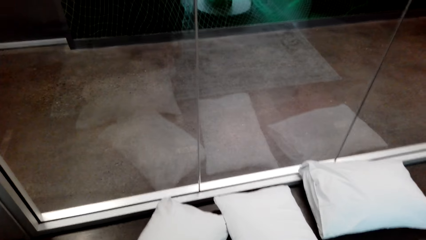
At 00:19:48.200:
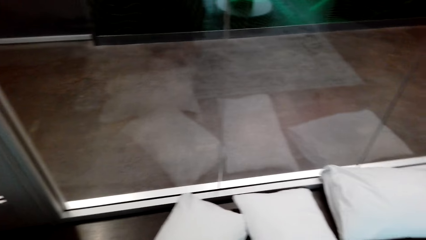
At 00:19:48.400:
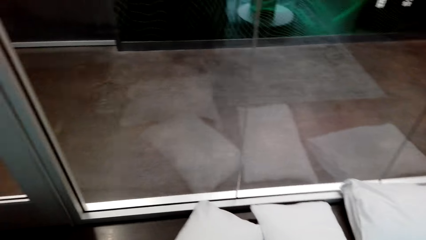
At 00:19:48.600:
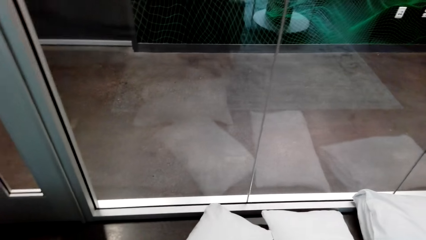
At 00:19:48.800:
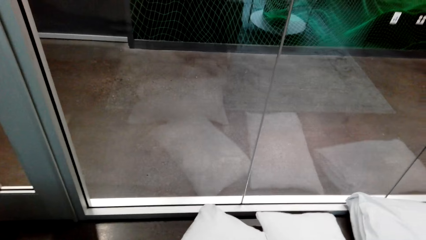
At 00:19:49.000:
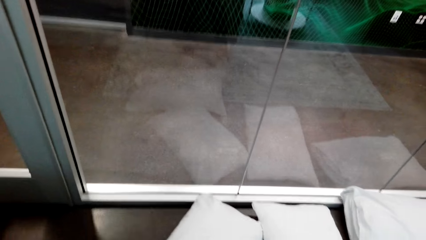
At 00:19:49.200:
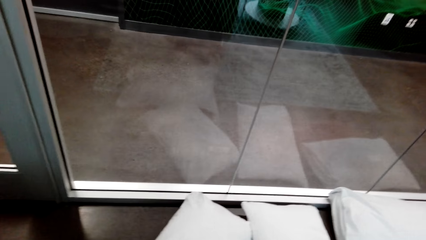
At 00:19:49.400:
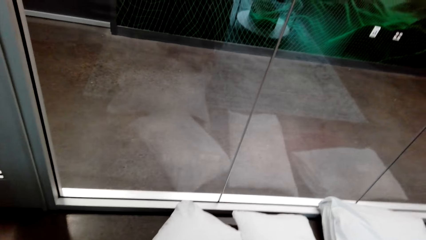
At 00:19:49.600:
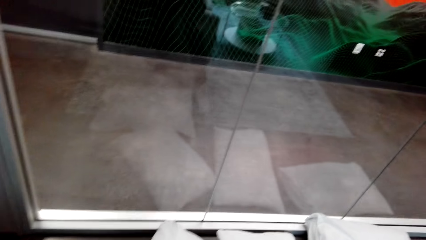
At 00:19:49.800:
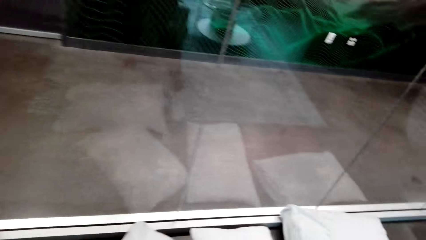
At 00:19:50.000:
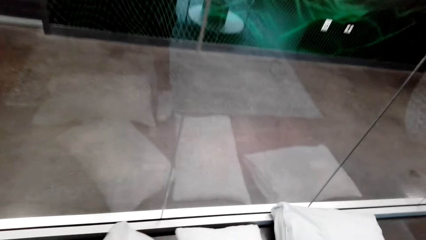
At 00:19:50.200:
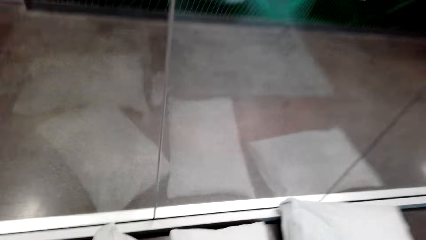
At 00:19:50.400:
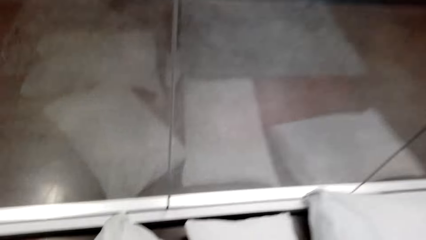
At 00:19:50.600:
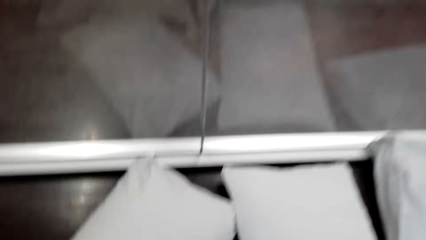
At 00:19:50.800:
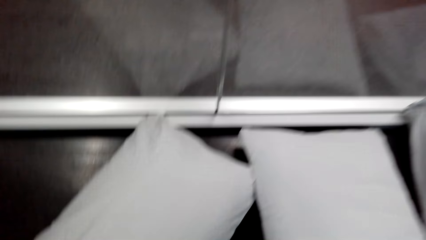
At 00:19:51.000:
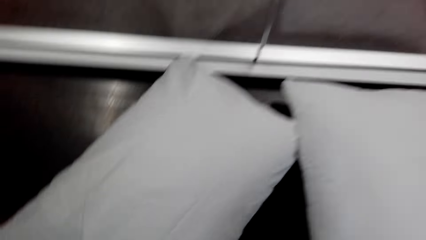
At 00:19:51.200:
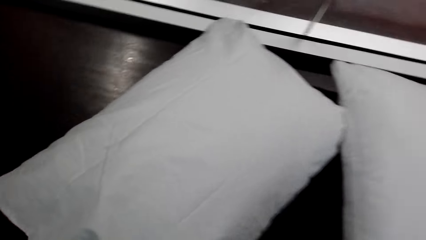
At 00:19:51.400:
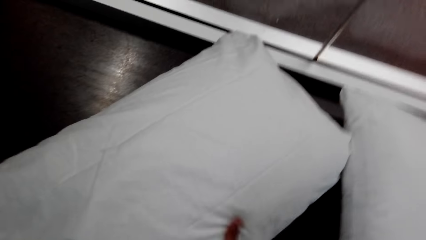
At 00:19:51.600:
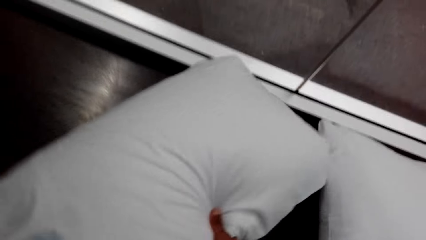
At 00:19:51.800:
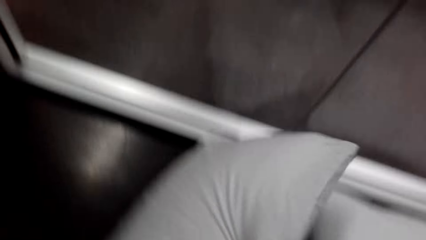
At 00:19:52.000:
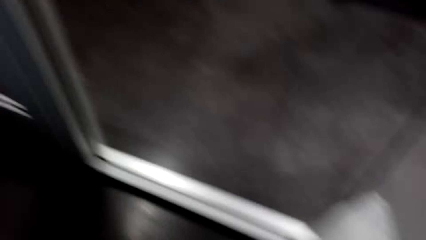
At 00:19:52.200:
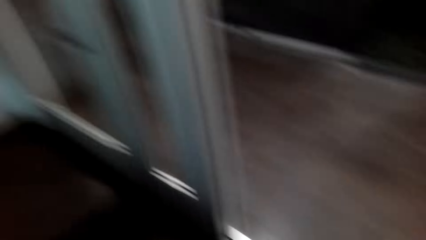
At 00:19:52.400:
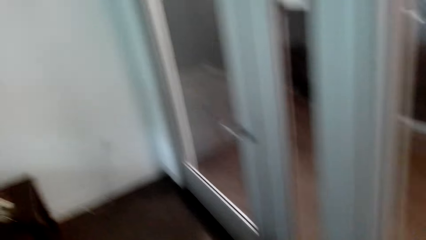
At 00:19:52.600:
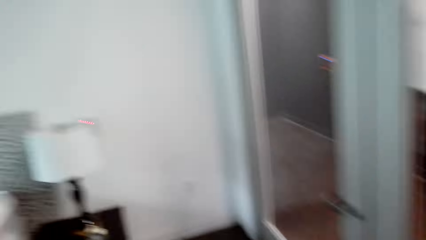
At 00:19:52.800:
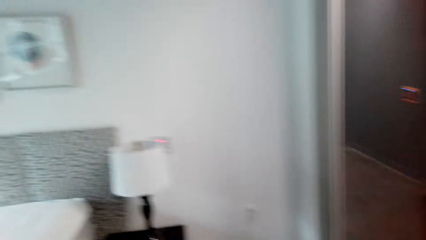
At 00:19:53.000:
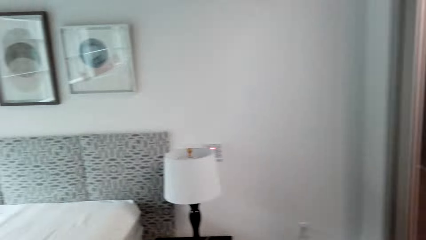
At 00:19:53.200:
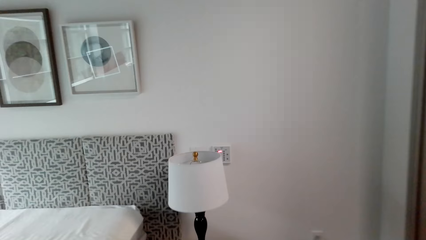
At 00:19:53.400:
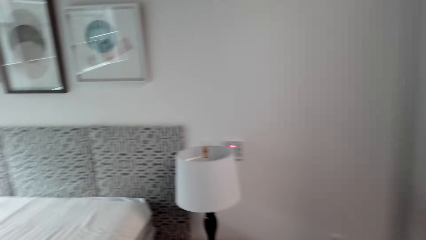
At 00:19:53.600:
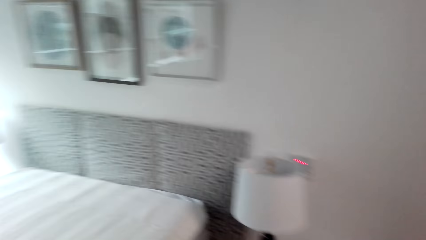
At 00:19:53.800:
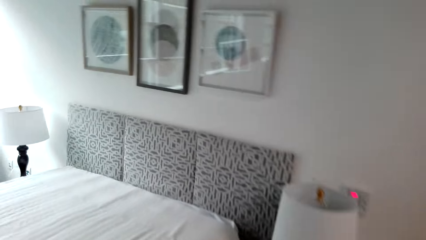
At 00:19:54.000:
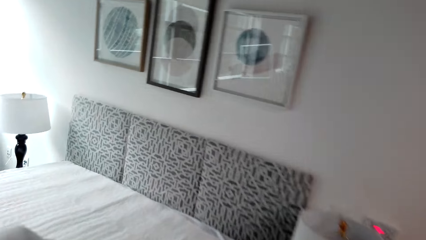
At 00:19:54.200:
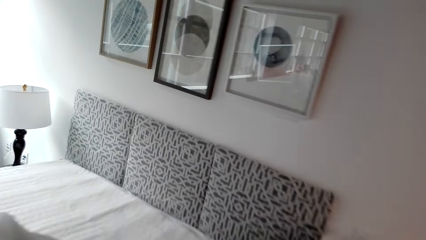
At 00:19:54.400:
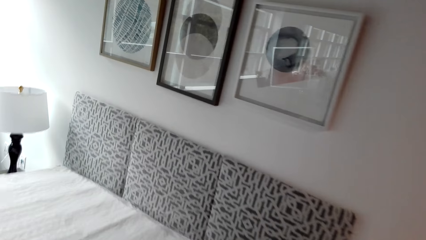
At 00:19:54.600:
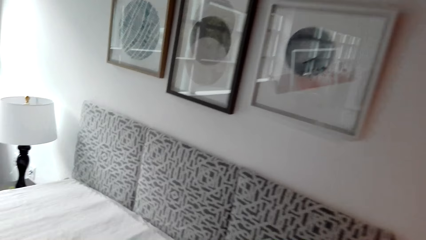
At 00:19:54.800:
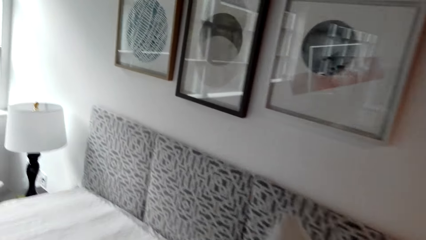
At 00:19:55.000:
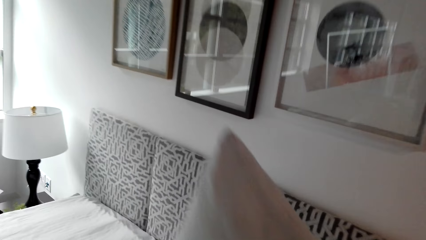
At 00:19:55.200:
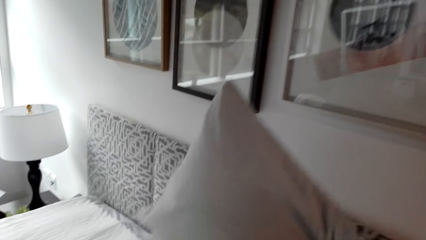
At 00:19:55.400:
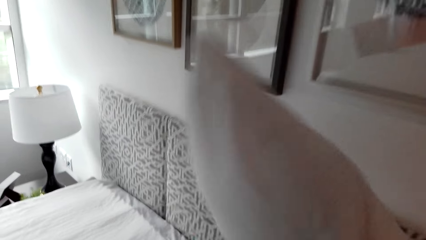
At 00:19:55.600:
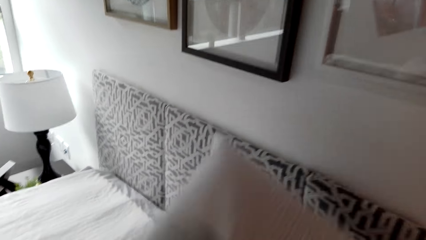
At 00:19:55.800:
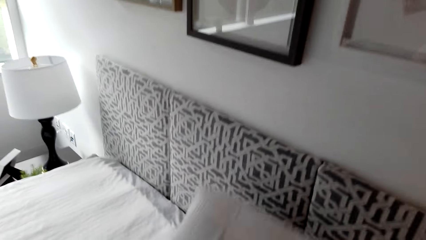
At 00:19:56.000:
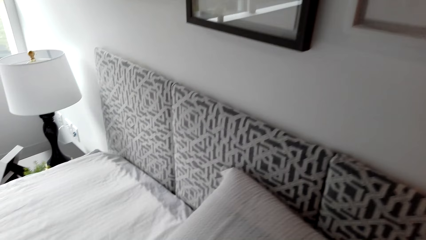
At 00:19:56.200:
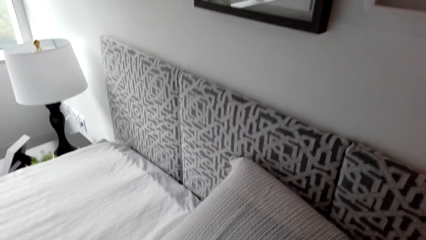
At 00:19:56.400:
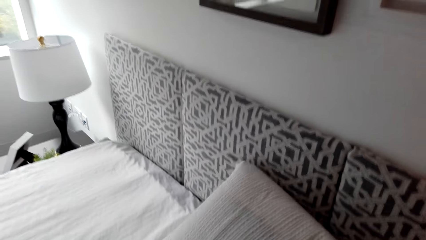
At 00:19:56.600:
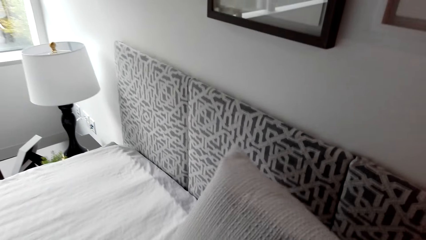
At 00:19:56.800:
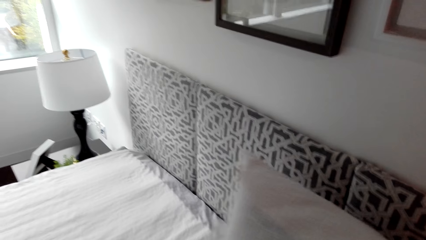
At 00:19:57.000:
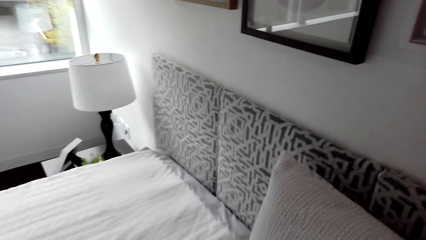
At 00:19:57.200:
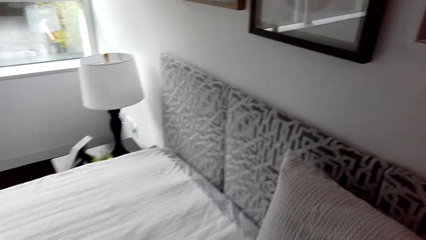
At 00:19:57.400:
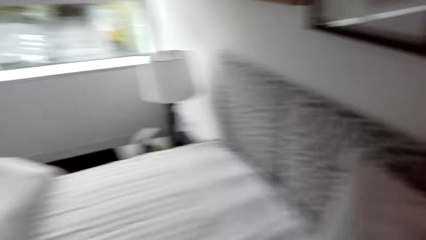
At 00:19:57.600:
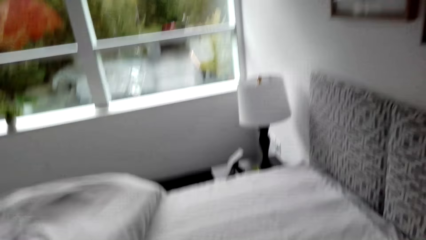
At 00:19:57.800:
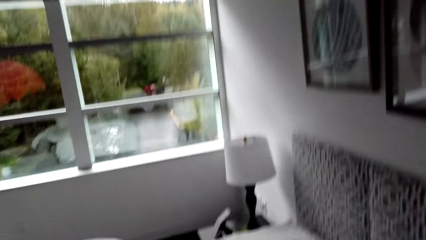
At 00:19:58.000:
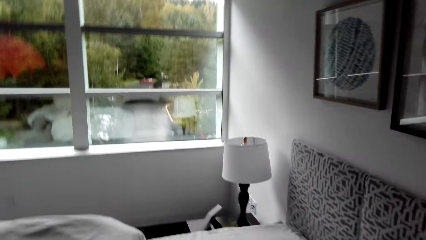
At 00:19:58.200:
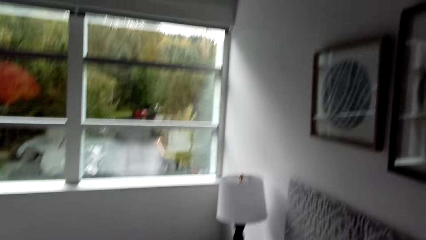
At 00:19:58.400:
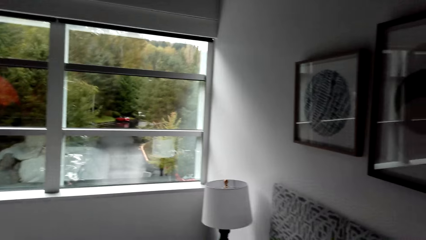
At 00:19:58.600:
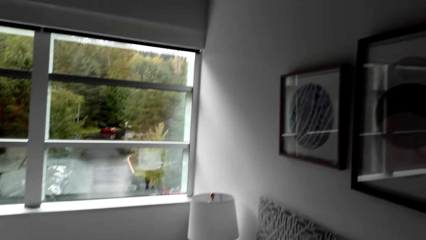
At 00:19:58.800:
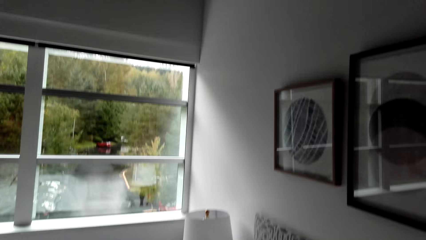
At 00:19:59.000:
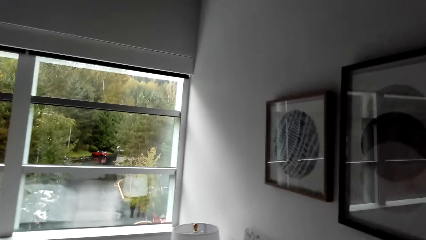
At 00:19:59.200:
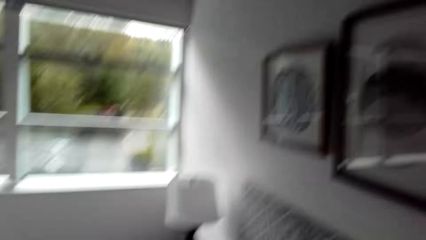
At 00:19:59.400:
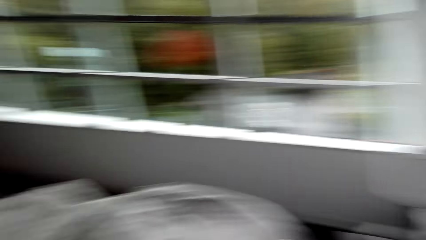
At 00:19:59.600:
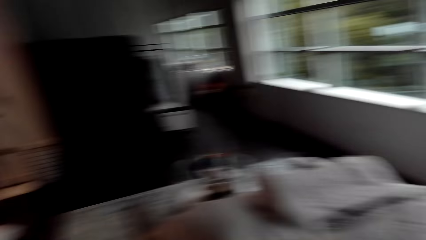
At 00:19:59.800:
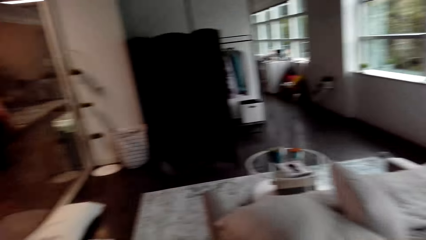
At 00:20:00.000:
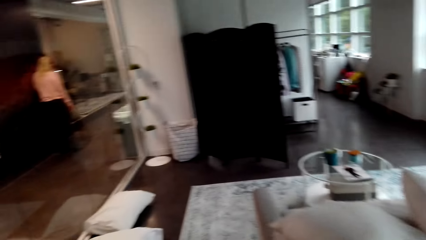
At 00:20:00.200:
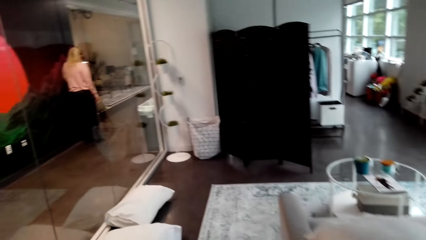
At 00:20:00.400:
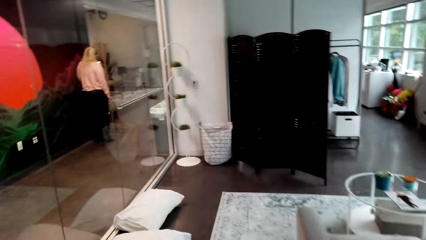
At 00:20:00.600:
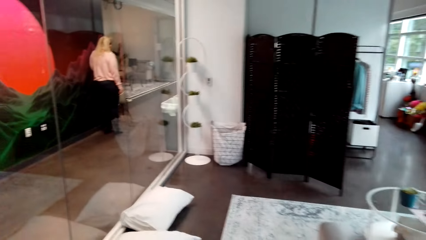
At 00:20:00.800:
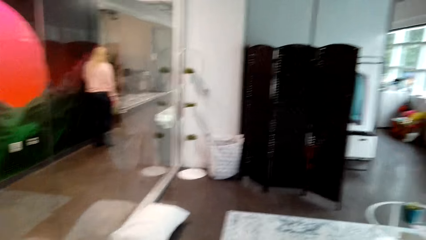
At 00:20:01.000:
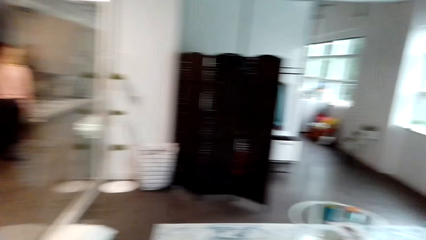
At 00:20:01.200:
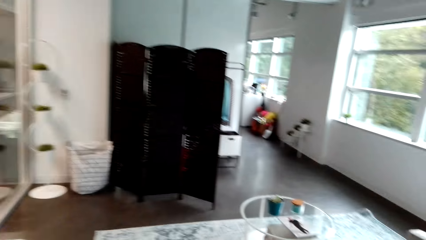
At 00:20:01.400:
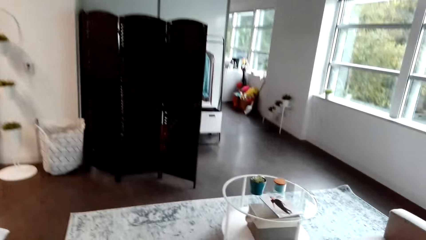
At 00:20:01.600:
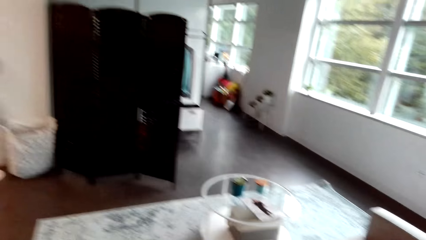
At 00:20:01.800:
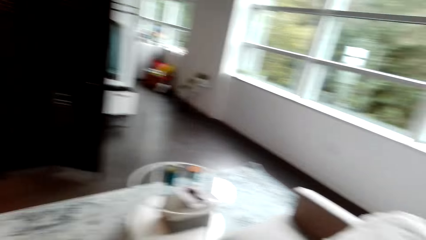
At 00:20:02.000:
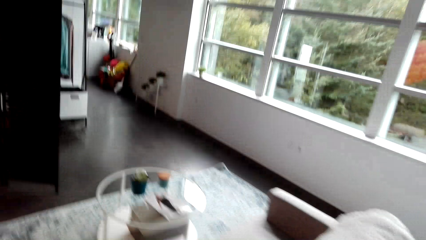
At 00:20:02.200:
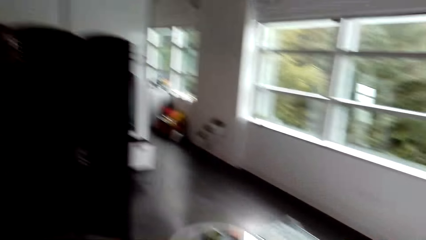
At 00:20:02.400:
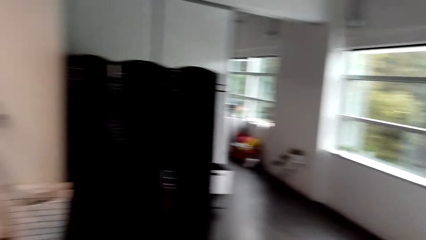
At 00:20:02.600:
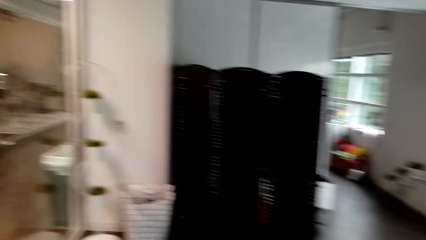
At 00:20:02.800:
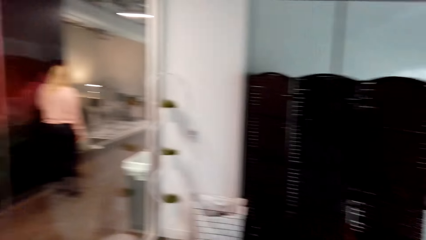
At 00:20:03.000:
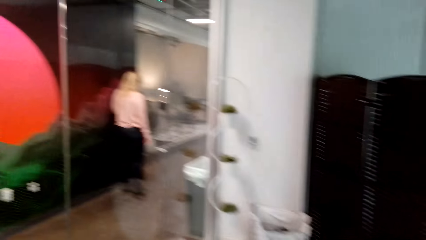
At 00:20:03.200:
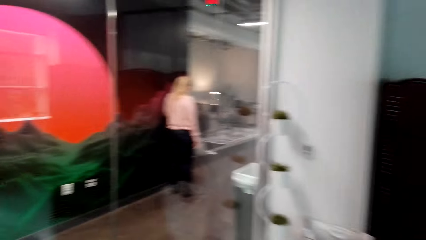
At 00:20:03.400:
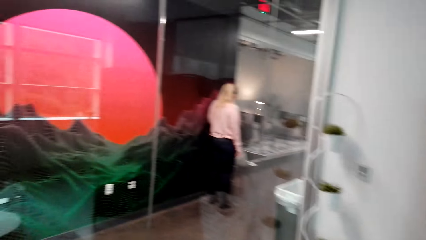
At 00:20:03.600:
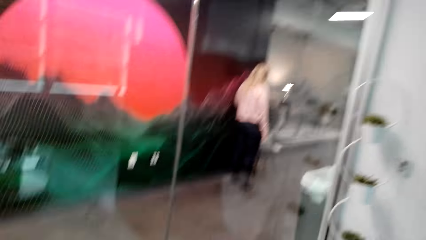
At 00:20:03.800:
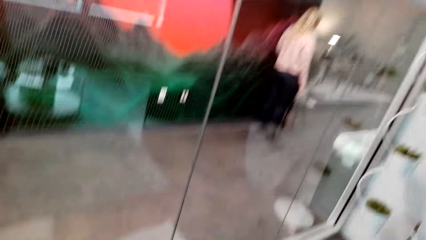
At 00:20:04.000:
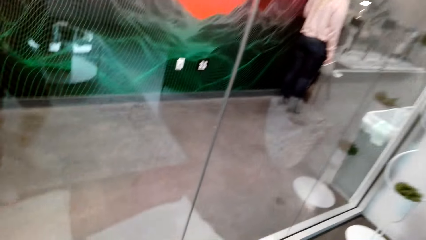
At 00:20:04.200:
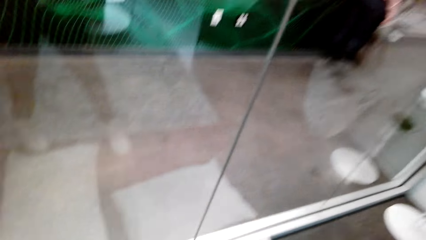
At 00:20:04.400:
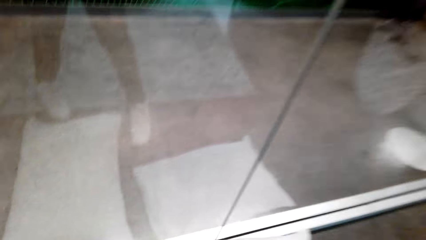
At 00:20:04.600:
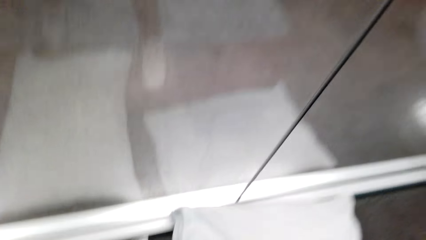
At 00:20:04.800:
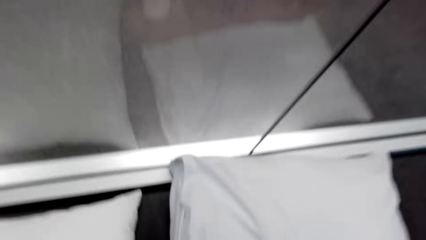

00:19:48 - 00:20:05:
The camera wearer looks around. They pick up a pillow from the floor. They put the pillow on the bed.
